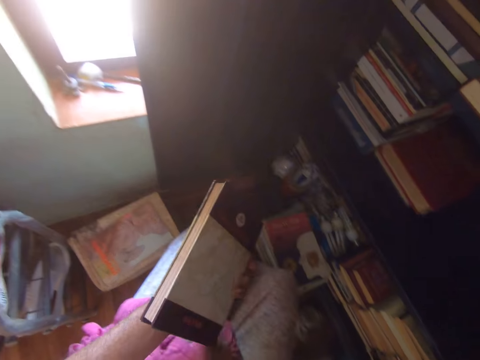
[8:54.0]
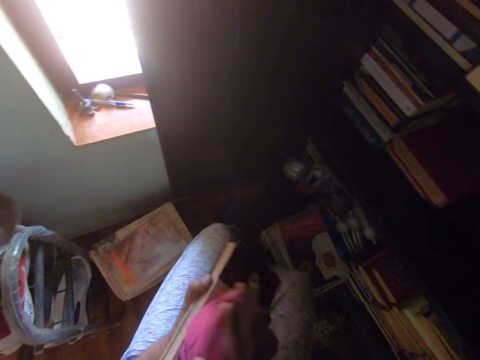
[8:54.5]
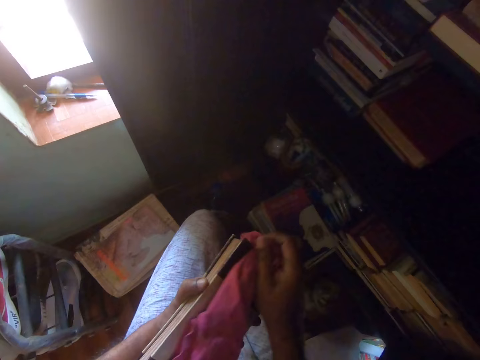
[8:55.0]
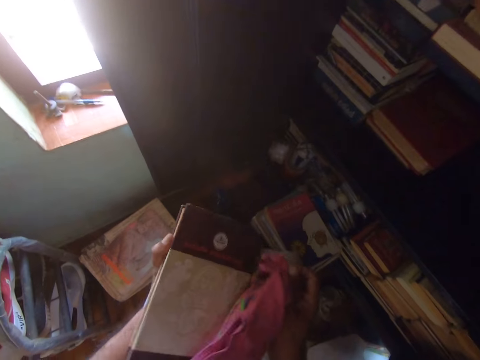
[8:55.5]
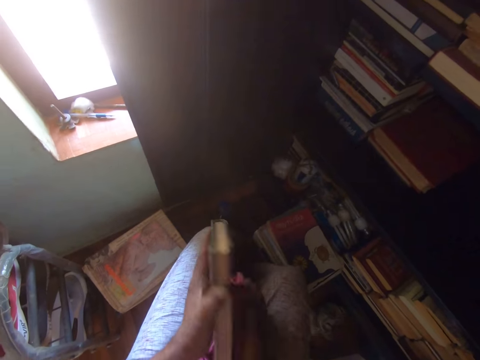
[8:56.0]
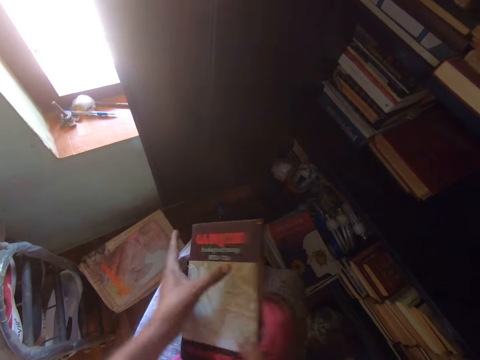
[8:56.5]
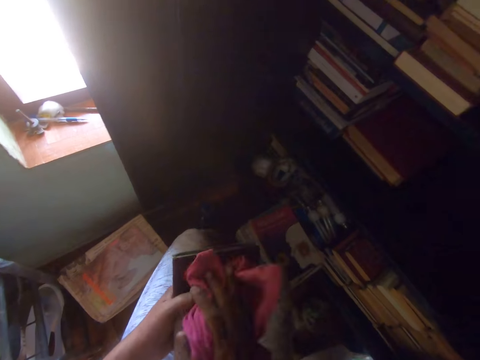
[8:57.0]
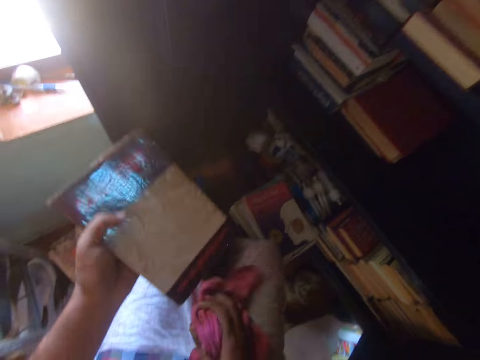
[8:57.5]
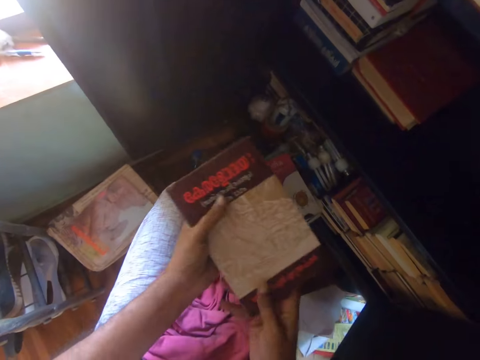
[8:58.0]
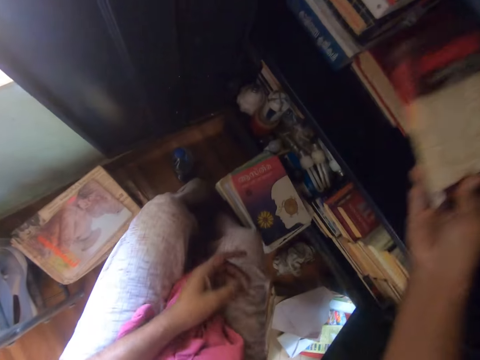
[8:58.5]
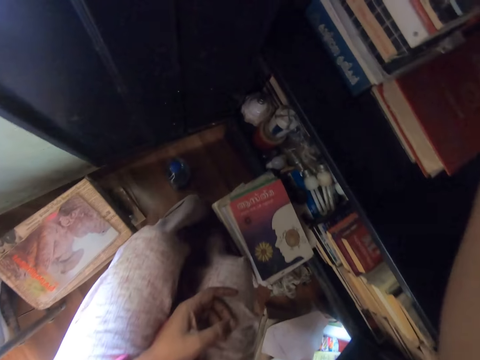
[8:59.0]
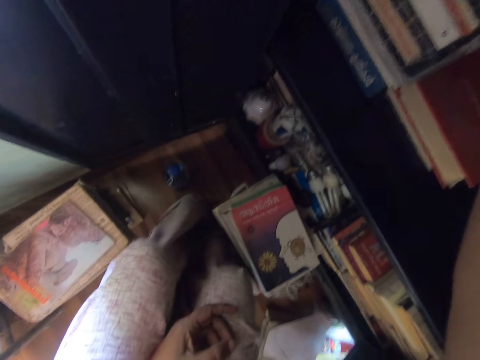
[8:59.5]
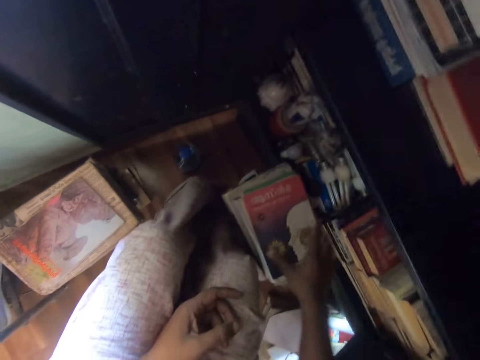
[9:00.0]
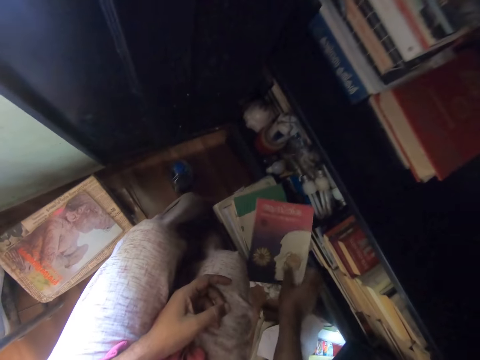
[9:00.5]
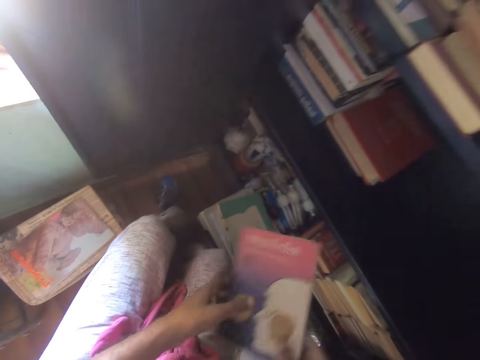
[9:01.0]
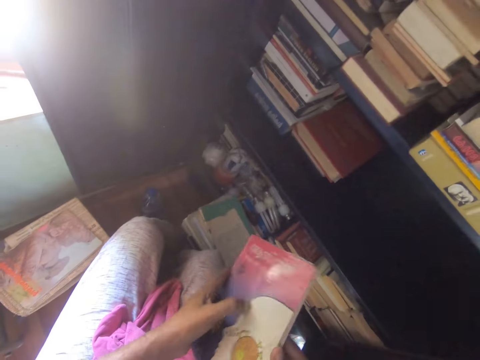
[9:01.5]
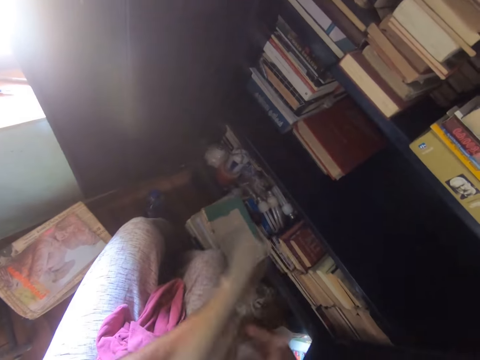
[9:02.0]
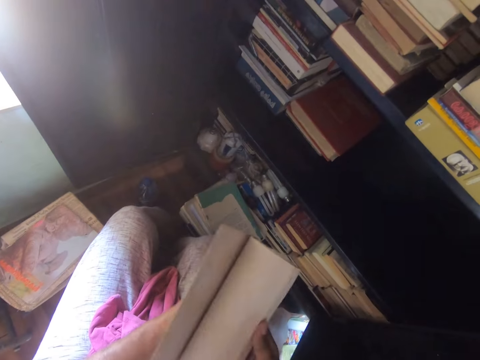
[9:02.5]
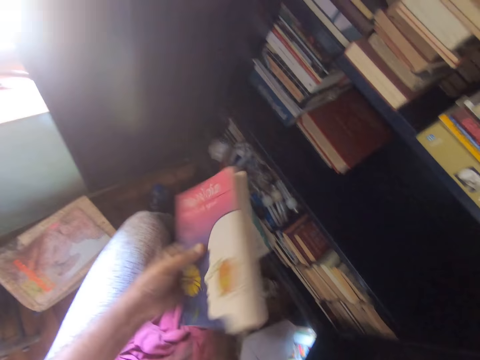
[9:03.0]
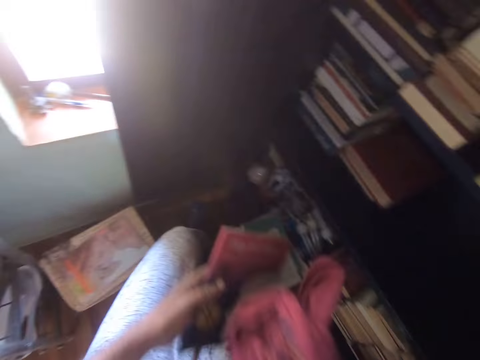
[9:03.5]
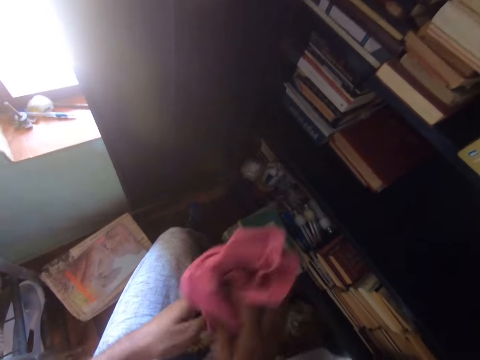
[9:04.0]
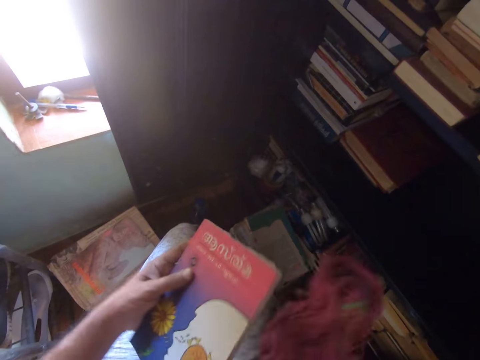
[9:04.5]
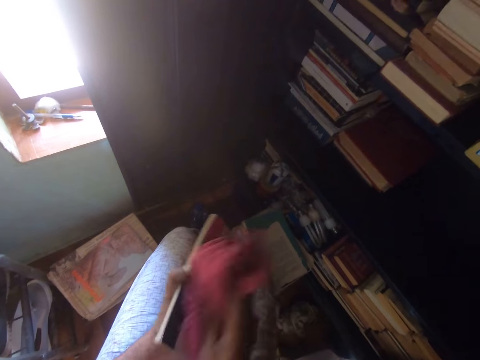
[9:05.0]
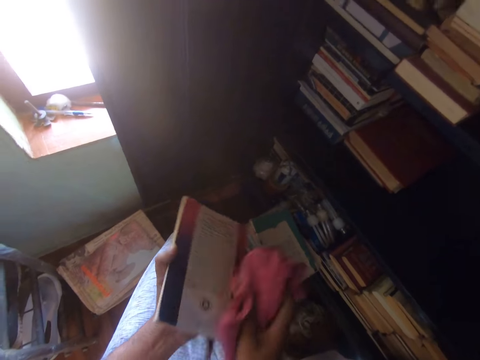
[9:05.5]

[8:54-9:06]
The camera wearer wipes the book with a towel. They put the towel on the lap. They put the book in the cupboard. They pick up a book and open the pages of the book. They wipe the book with the towel.

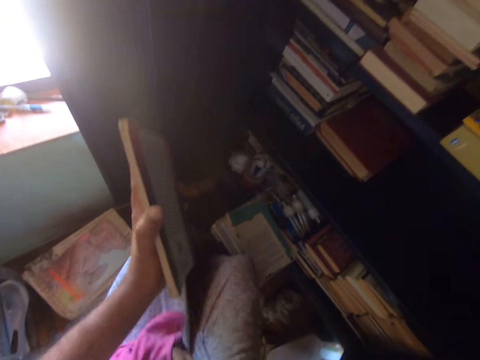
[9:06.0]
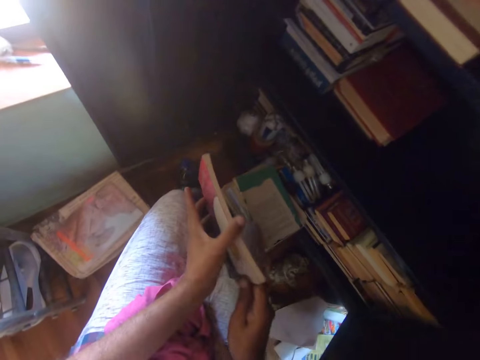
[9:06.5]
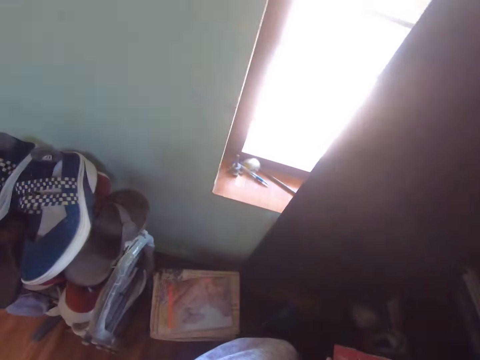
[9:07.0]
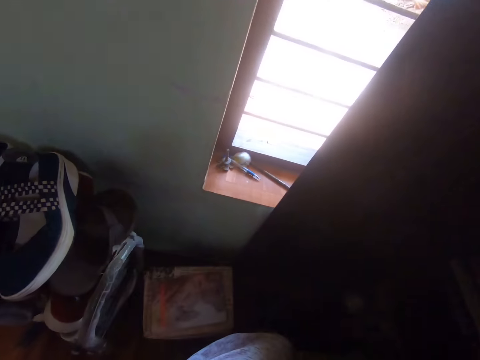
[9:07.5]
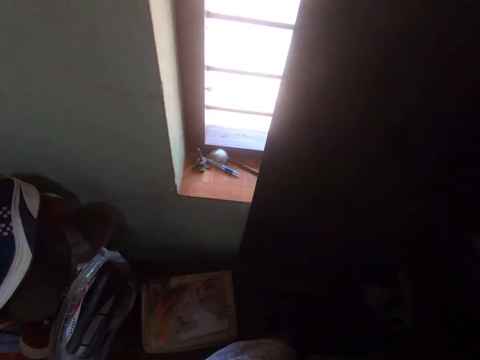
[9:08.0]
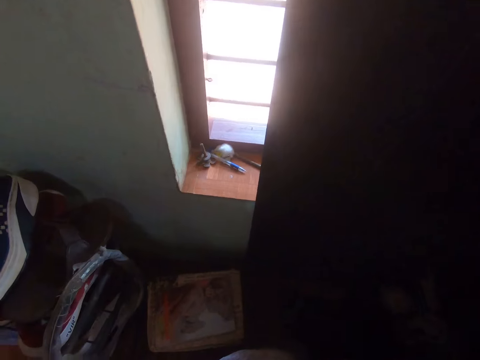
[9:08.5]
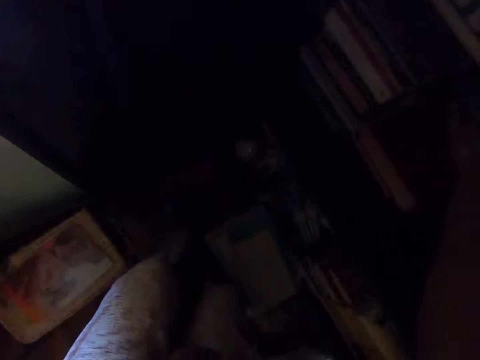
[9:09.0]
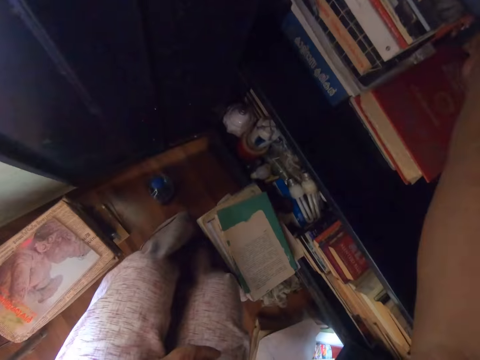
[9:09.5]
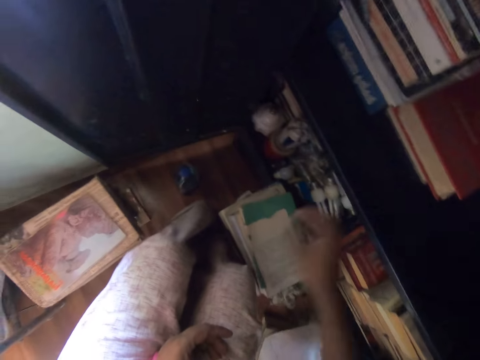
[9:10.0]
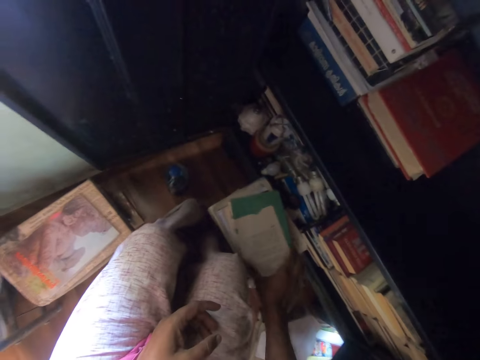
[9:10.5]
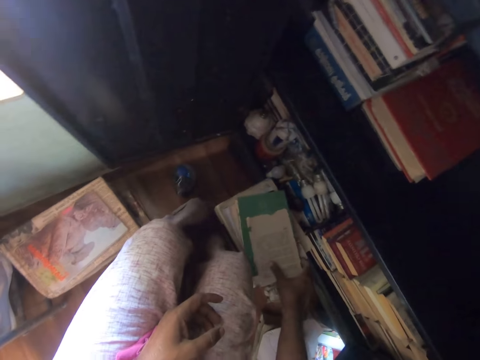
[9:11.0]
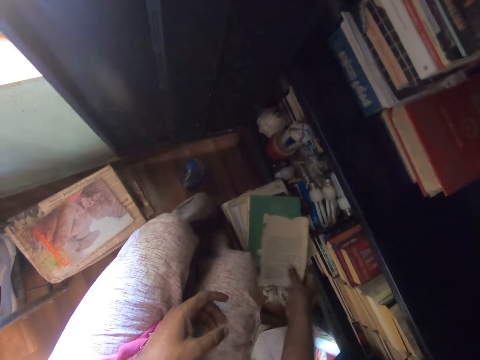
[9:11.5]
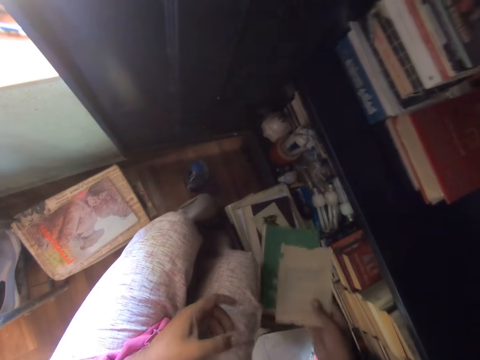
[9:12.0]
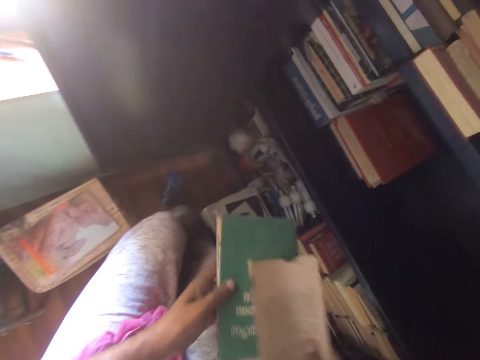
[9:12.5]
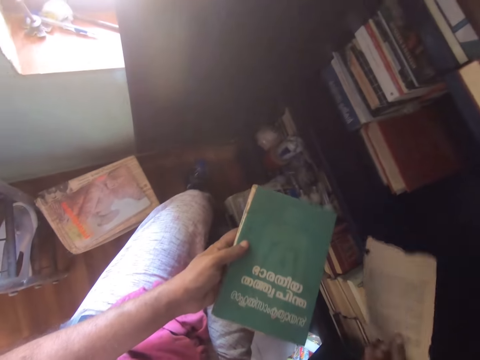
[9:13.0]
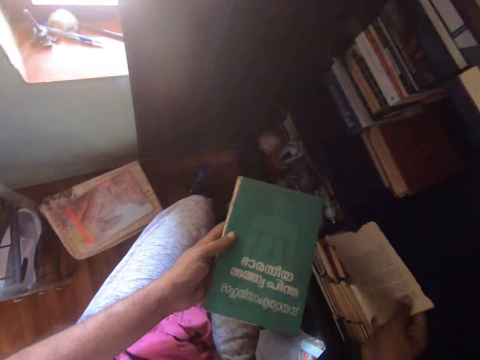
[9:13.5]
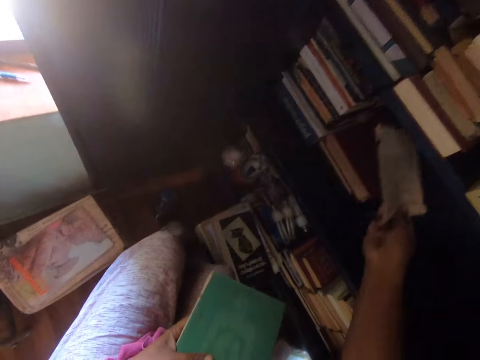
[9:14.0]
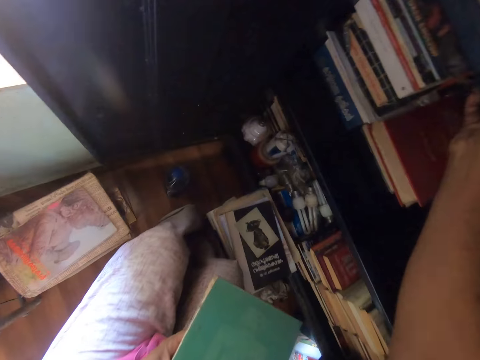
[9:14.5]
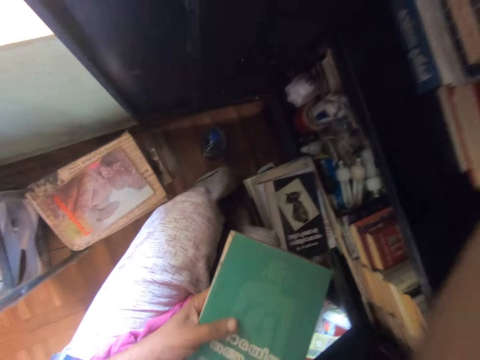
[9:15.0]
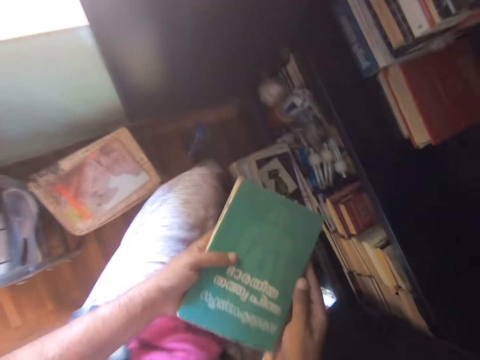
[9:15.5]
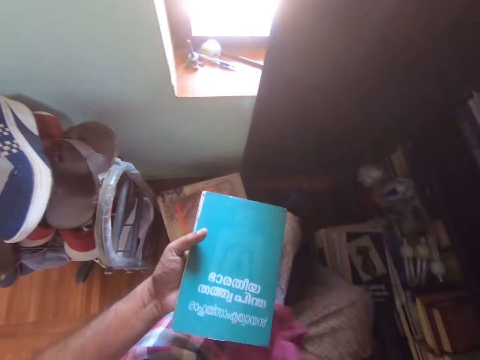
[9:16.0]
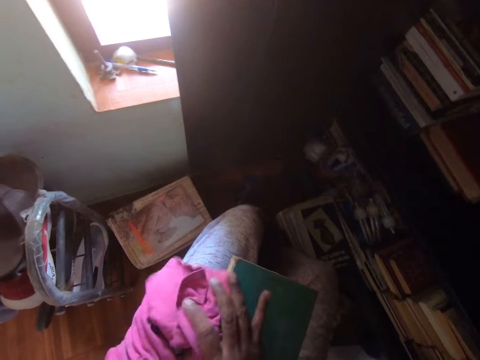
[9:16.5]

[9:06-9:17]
The camera wearer puts the towel on the lap. They look around. They put books in the bookshelf. They pick up a book. They put a paper in the bookshelf. They pick up a hand towel.

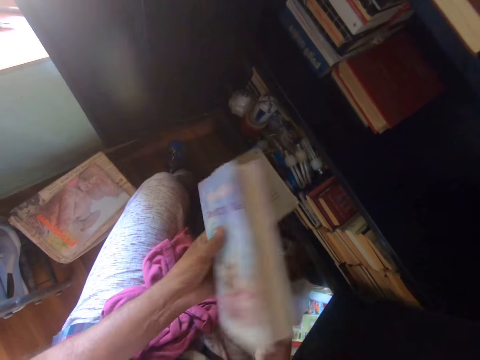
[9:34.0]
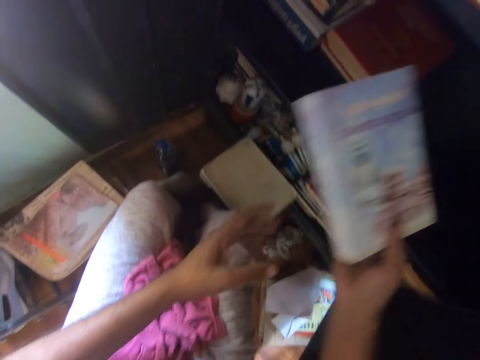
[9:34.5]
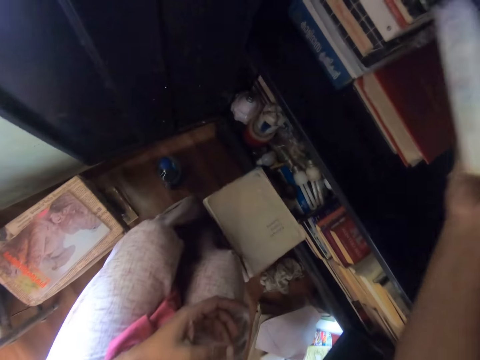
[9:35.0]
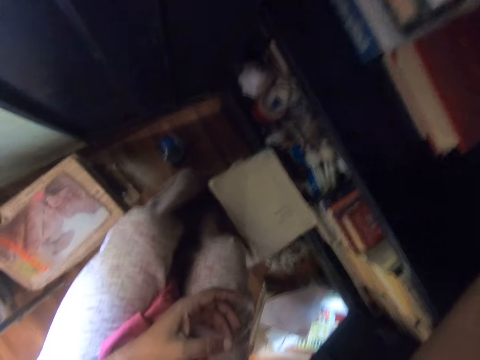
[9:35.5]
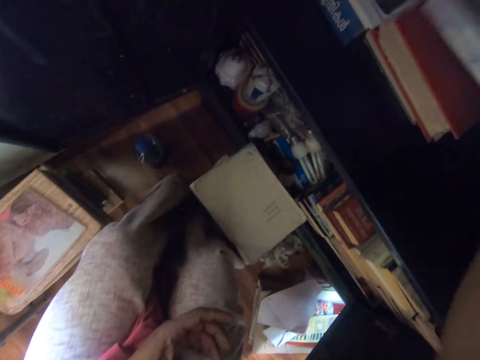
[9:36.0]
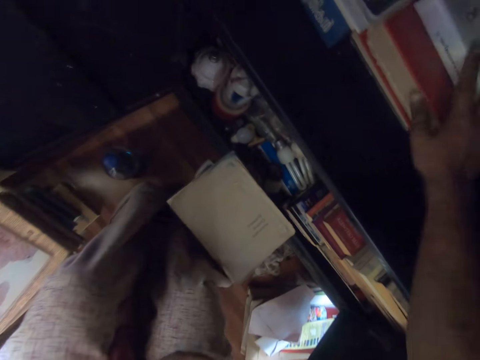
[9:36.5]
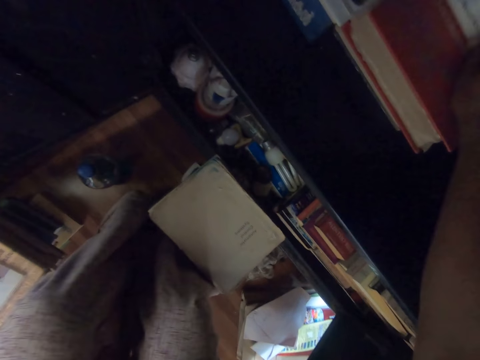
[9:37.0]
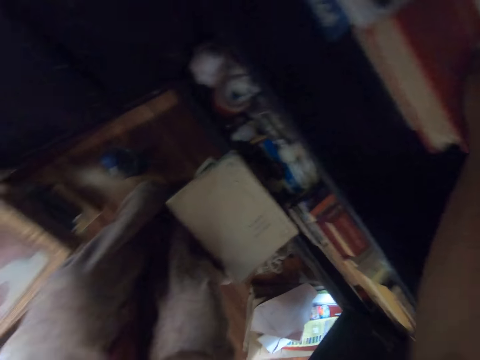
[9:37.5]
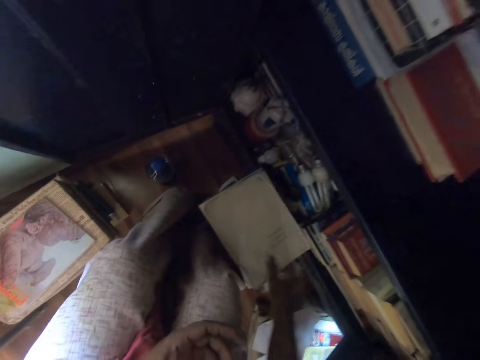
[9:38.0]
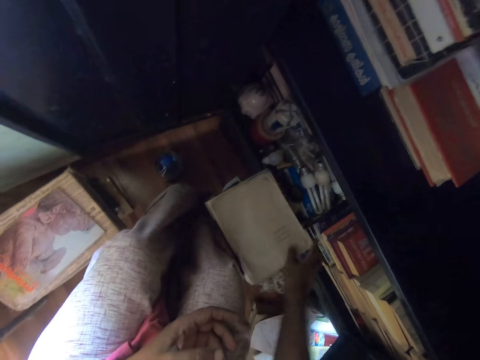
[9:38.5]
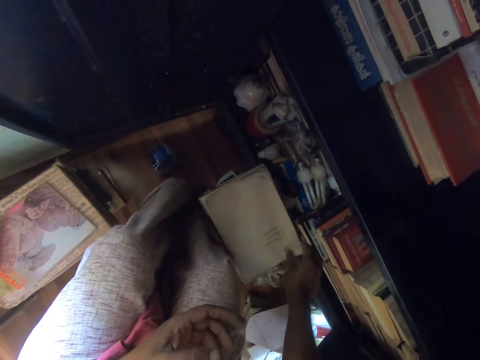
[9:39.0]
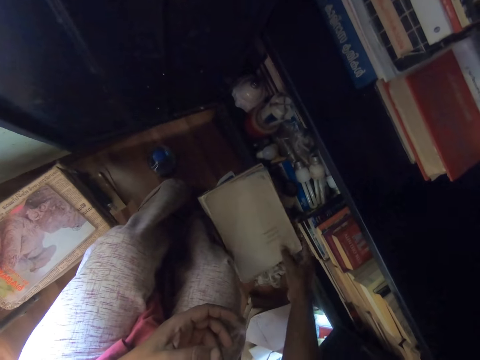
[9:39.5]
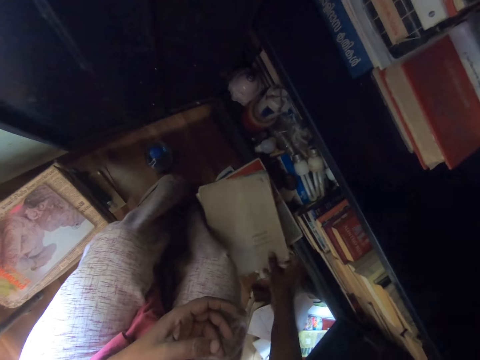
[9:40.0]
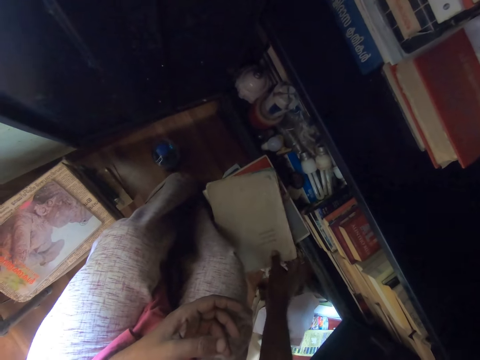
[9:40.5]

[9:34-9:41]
The camera wearer puts the book on the shelf. They pick up the book.
